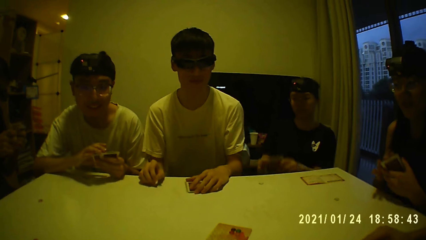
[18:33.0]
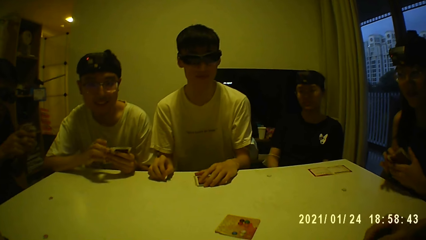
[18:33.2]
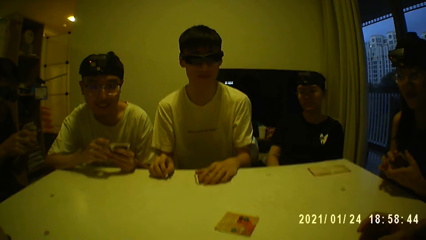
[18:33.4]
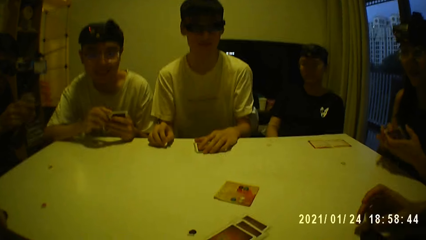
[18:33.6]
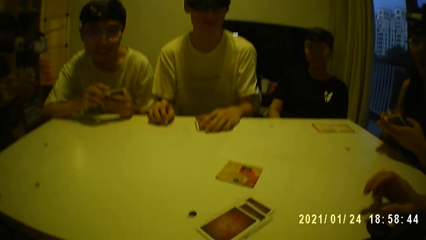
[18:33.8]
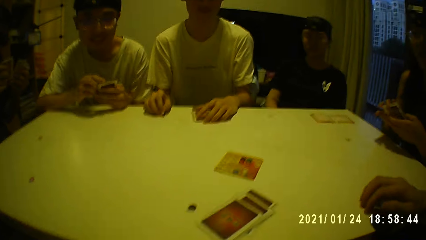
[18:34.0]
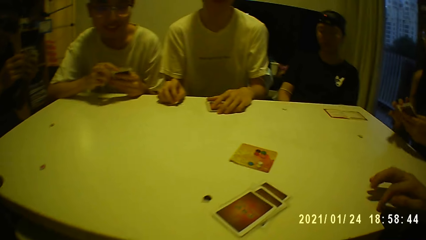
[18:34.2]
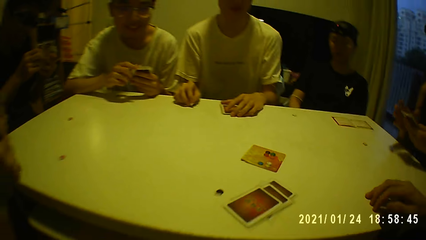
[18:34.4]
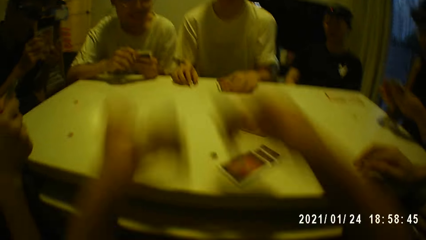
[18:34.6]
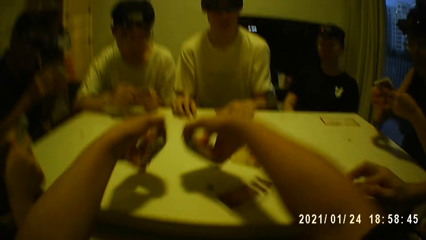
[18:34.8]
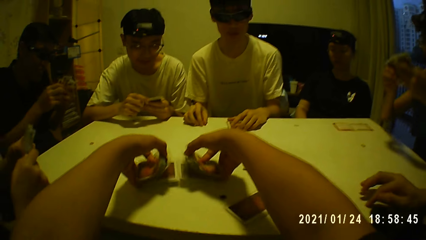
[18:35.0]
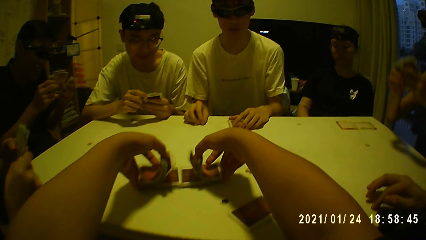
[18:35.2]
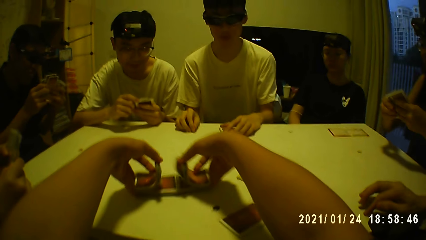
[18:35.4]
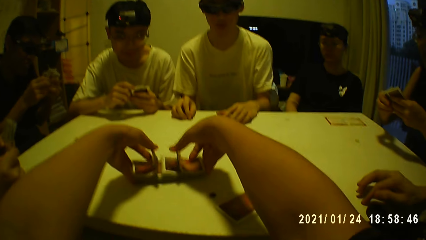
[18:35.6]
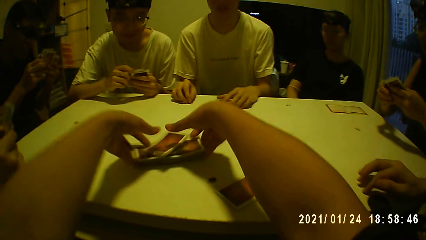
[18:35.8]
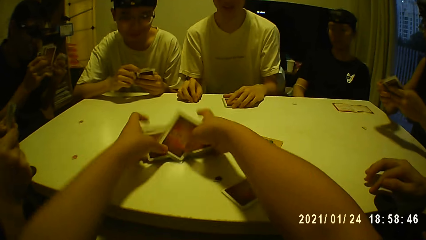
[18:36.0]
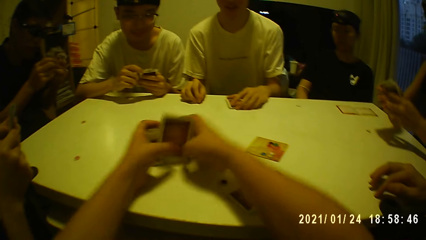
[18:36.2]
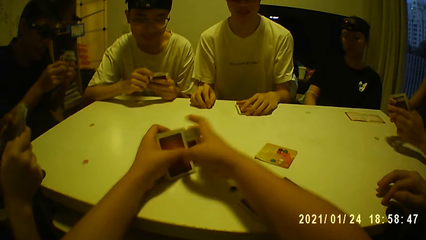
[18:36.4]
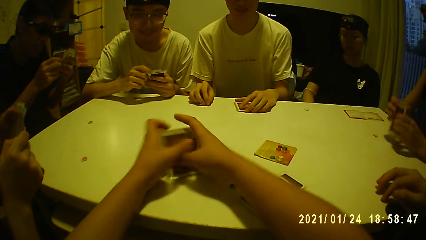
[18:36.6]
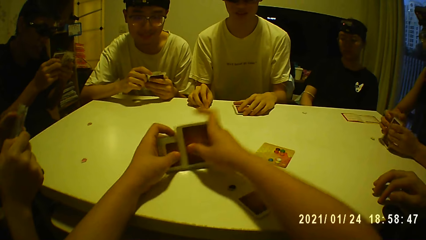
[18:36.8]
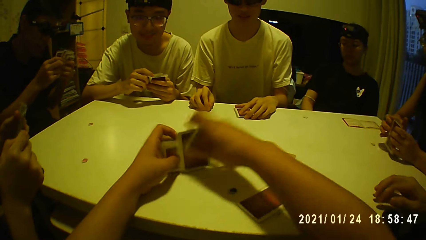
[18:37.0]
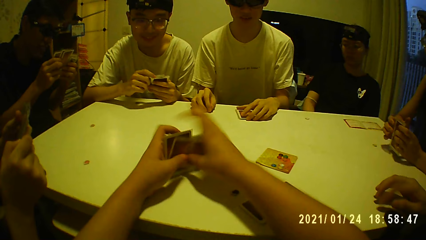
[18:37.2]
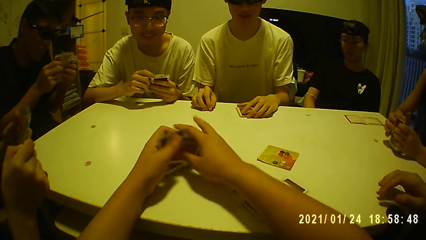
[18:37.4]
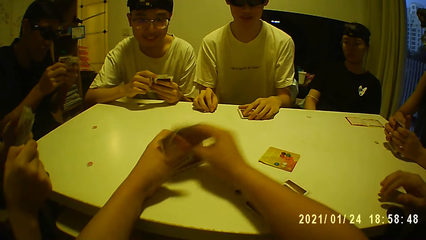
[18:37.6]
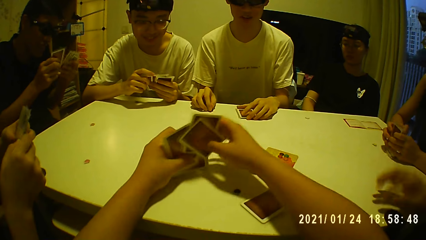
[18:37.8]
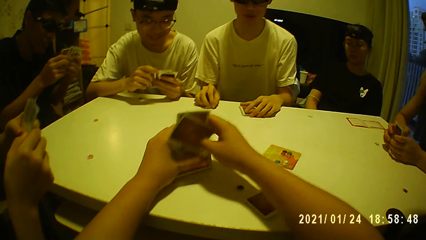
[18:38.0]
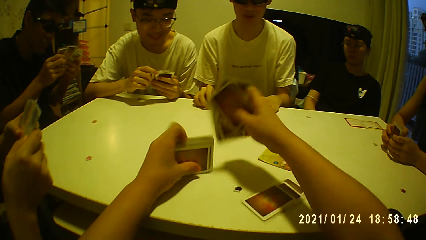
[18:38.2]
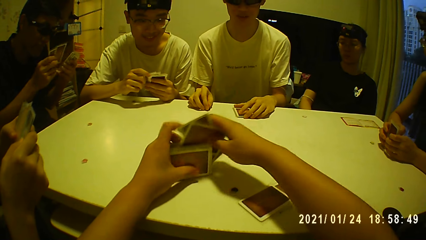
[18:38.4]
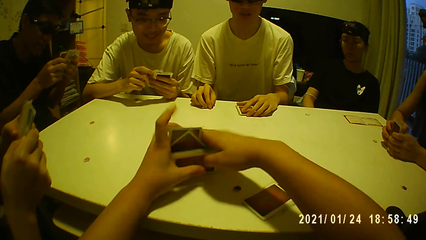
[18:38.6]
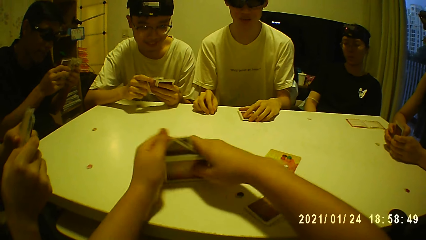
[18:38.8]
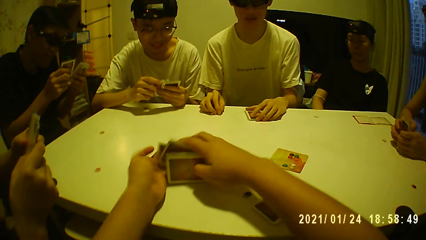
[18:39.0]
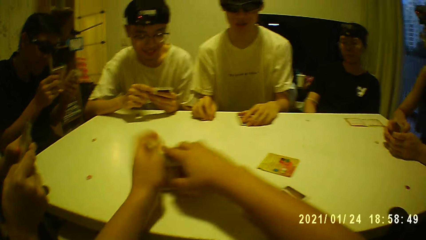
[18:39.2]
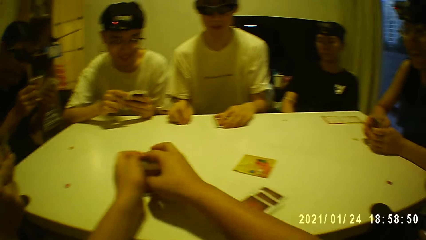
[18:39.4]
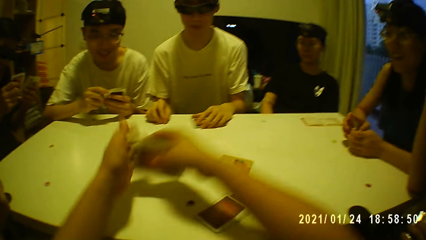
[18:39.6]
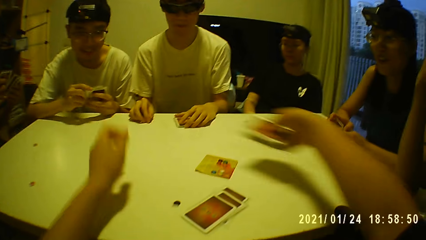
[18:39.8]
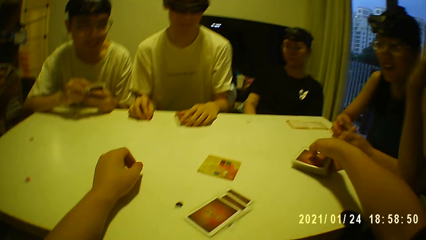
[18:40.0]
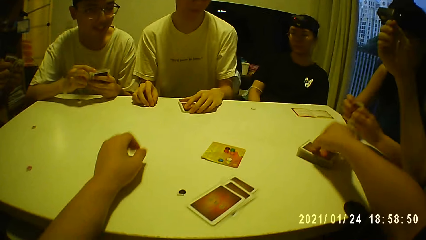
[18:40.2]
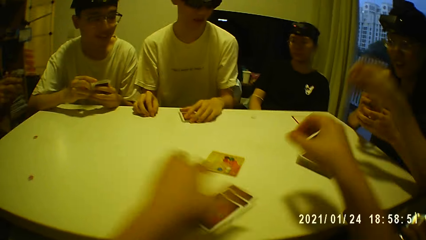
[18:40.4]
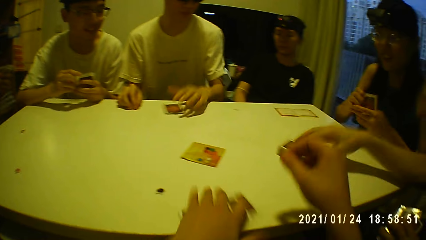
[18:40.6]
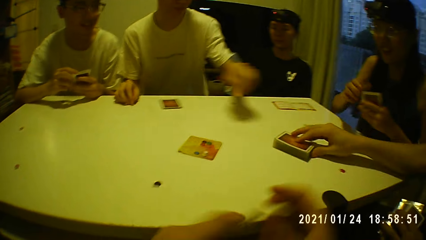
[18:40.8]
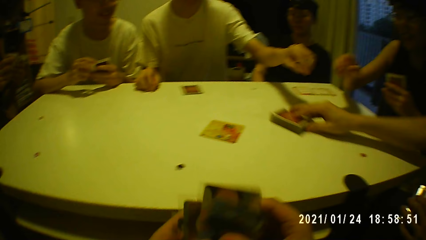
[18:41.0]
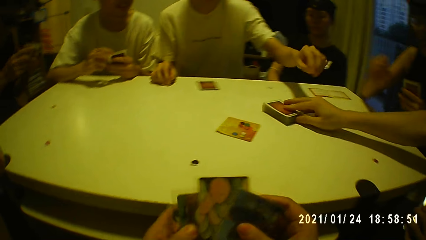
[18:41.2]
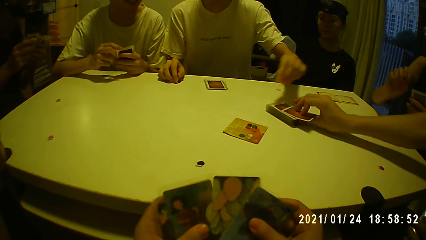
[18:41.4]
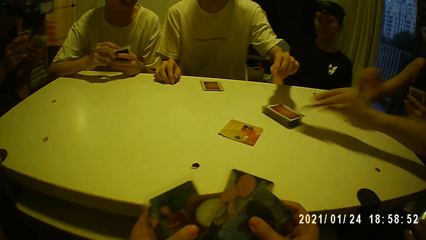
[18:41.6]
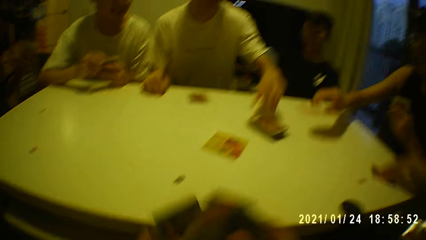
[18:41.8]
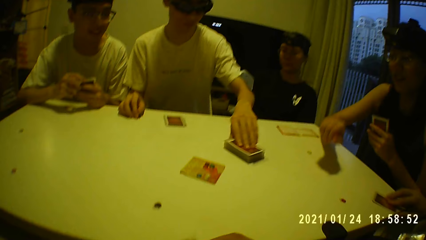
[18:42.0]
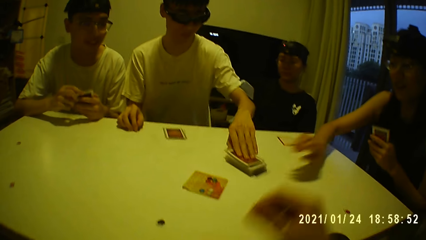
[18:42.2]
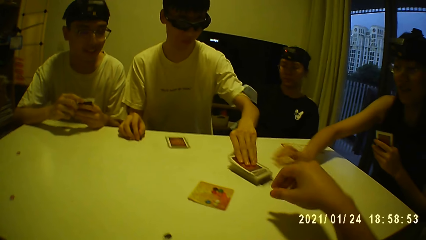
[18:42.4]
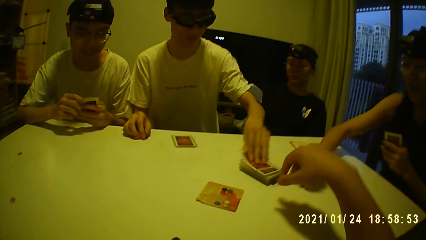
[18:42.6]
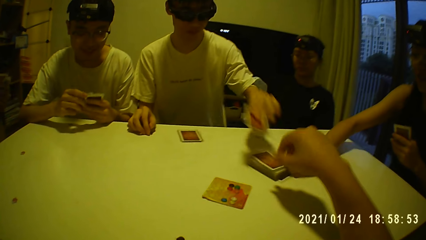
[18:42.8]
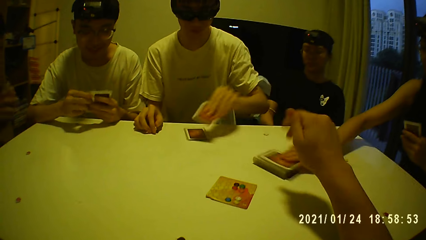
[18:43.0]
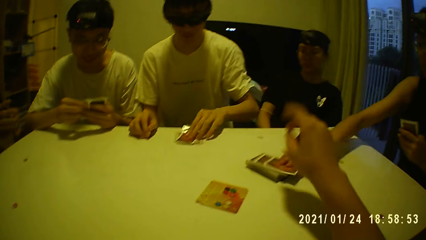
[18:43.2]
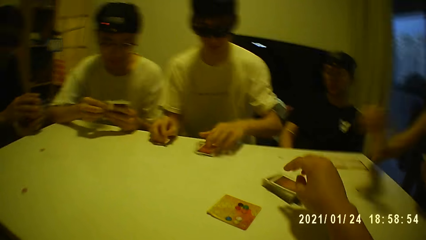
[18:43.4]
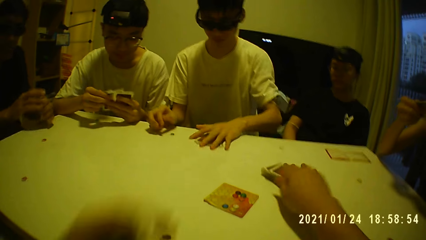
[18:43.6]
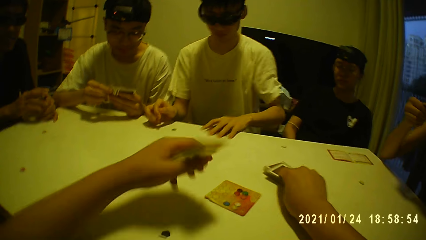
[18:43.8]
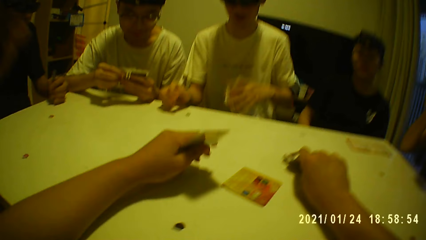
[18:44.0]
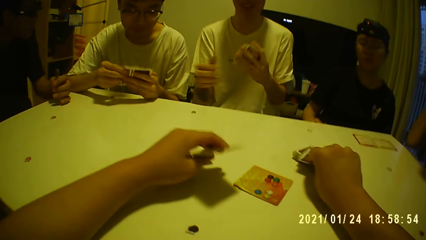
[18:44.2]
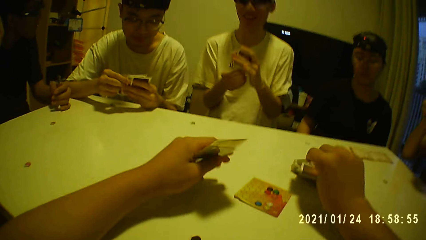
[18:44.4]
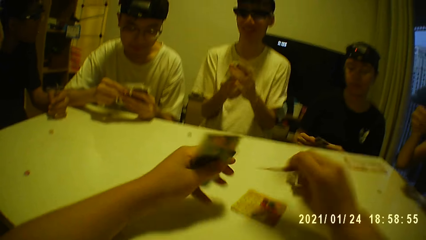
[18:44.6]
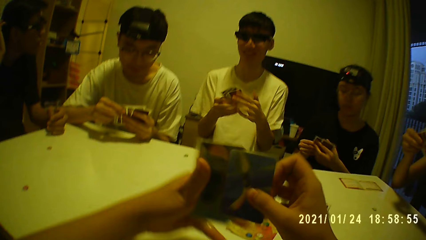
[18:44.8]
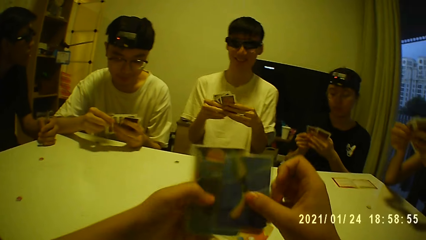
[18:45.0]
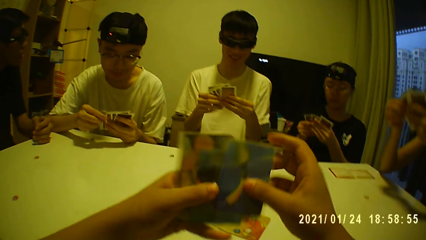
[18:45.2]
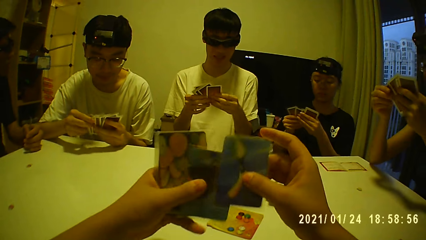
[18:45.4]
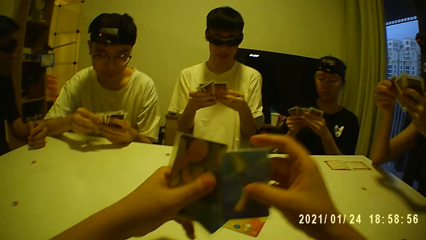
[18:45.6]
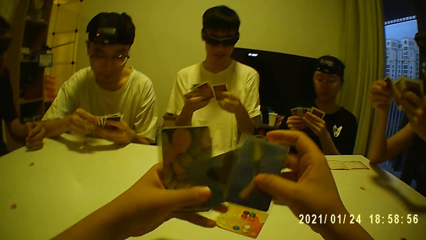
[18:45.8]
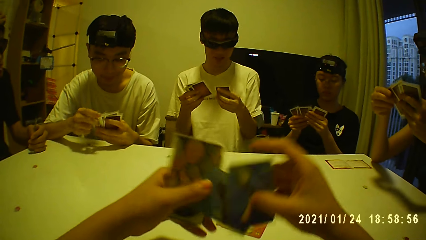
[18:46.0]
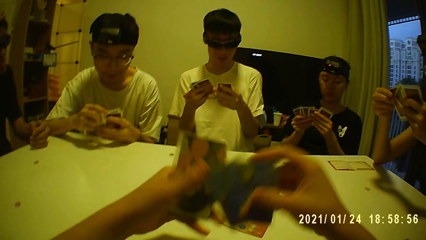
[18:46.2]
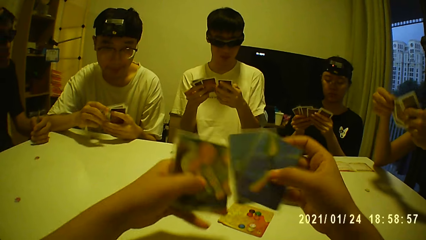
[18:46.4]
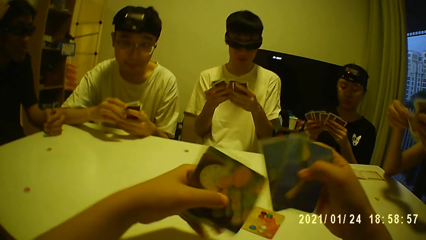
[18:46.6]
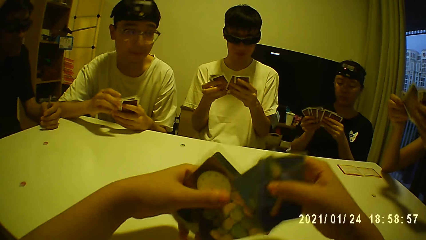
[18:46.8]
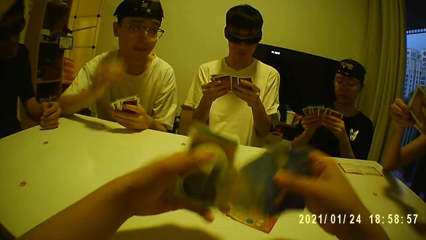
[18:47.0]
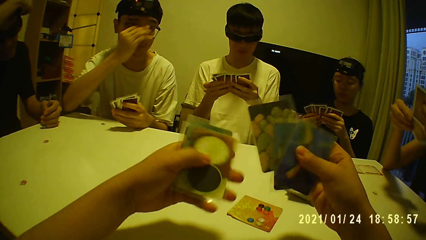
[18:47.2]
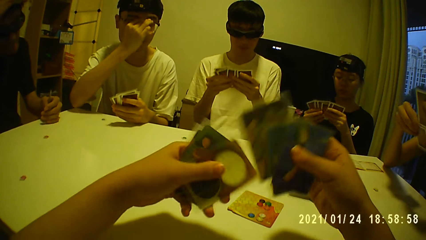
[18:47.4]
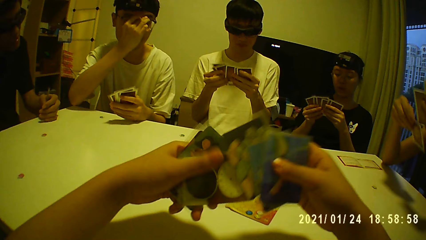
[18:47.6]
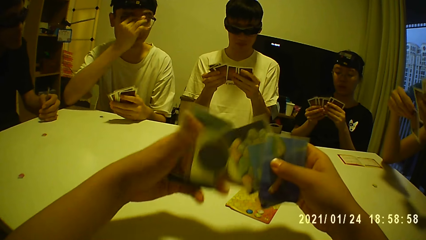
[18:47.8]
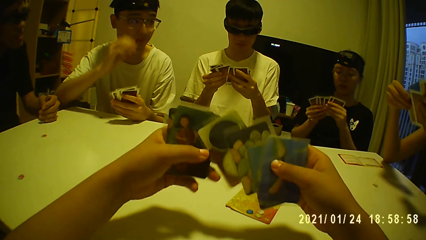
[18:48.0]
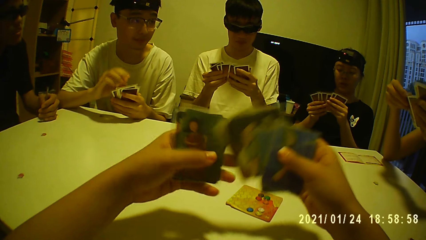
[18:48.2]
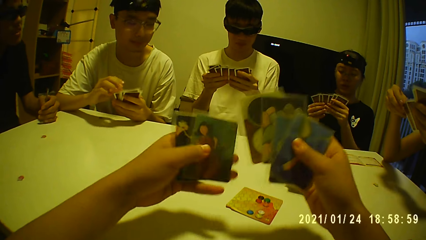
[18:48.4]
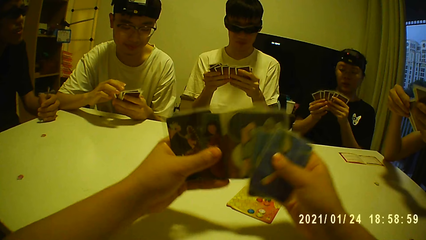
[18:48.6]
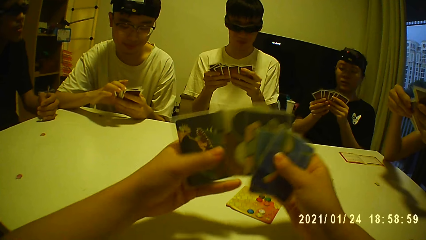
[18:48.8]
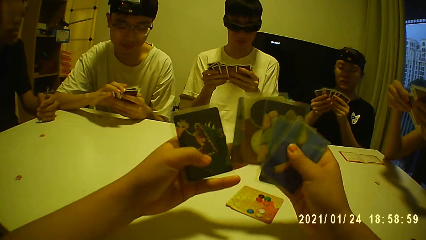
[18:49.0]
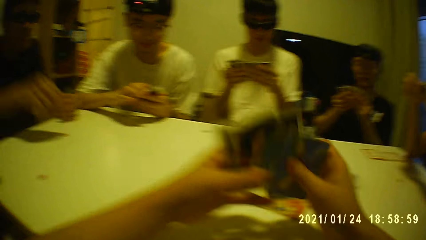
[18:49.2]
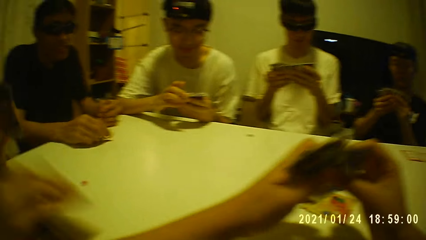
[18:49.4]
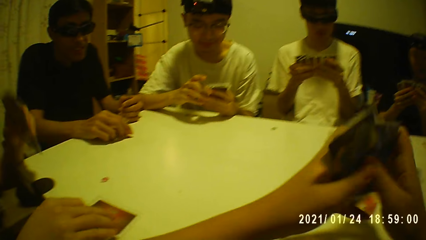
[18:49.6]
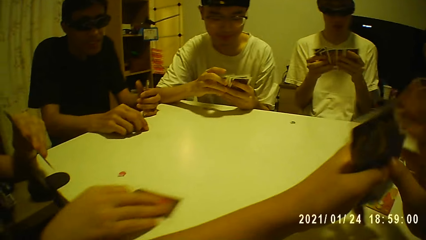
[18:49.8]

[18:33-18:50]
The camera wearer drops the cards in both hands on the table. She arranges the cards with both hands. She puts the cards on the table. A man drags the cards on the table. The man picks a card from the table with his right hand. Another man picks a card from the table with his right hand. A third man picks a card from the table with his right hand. The camera wearer picks a card from the table with her right hand.
